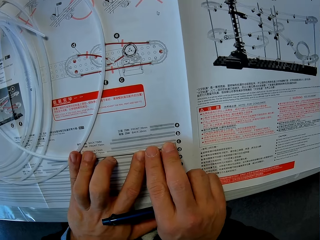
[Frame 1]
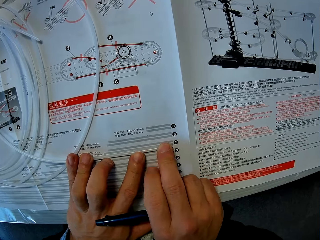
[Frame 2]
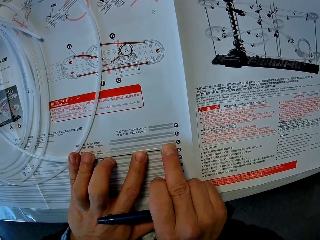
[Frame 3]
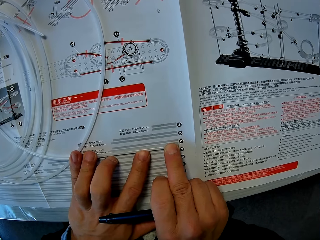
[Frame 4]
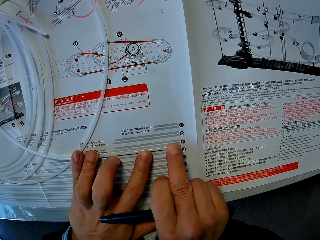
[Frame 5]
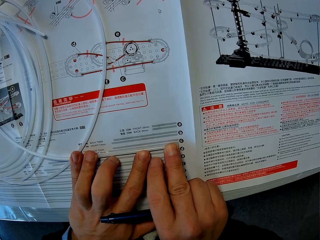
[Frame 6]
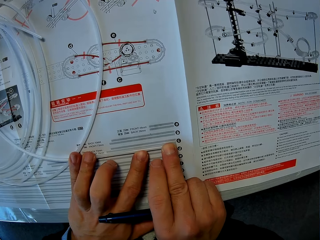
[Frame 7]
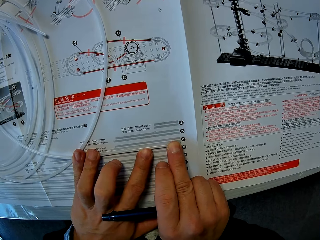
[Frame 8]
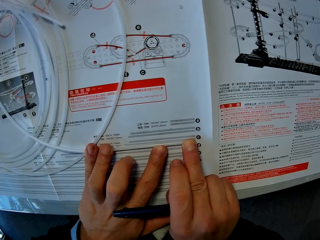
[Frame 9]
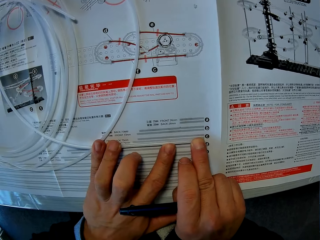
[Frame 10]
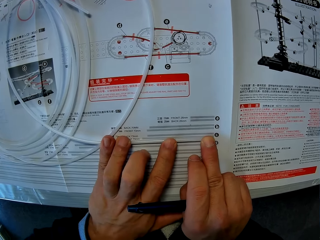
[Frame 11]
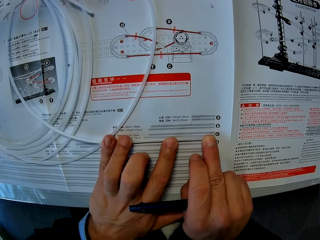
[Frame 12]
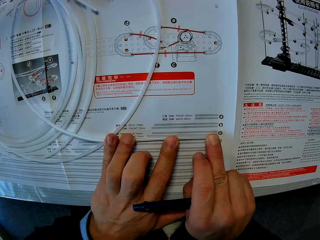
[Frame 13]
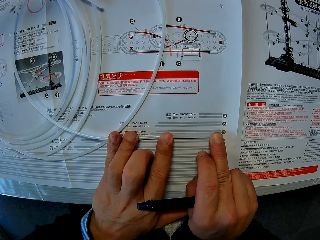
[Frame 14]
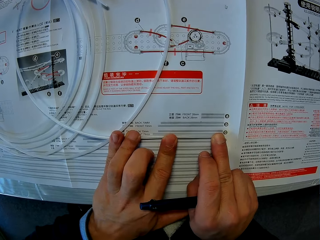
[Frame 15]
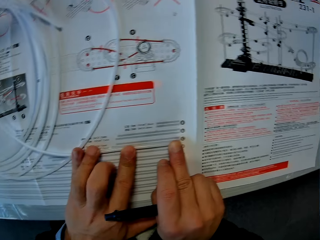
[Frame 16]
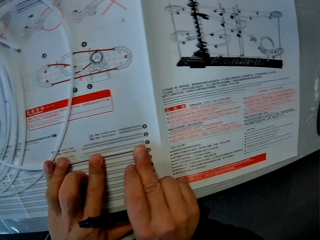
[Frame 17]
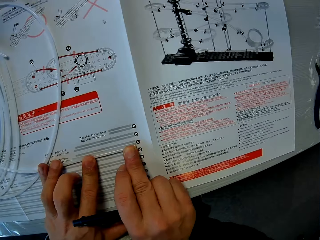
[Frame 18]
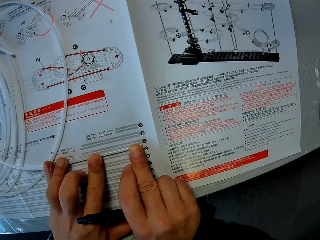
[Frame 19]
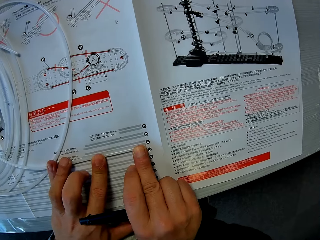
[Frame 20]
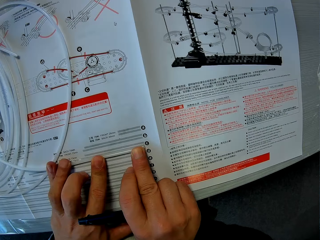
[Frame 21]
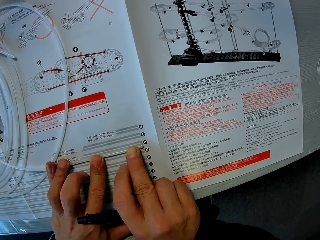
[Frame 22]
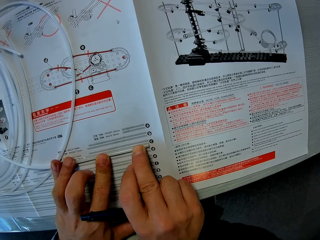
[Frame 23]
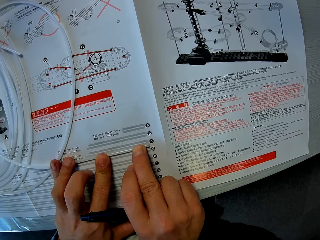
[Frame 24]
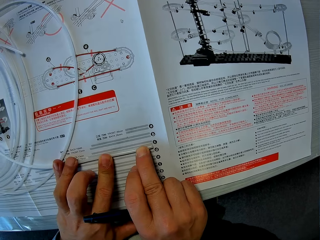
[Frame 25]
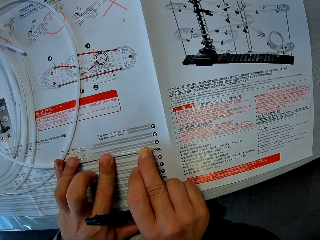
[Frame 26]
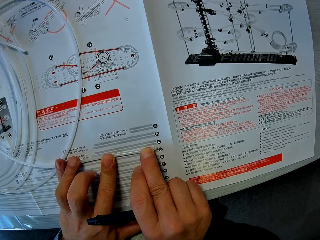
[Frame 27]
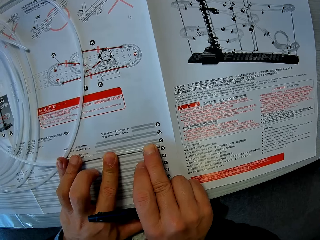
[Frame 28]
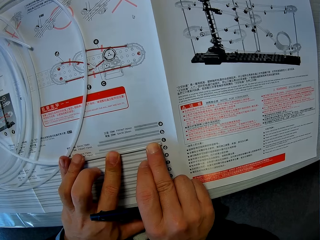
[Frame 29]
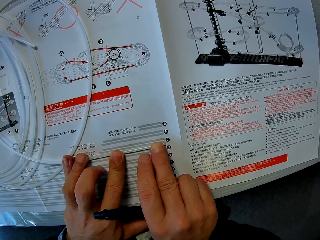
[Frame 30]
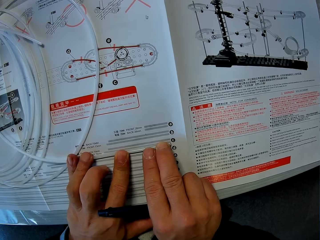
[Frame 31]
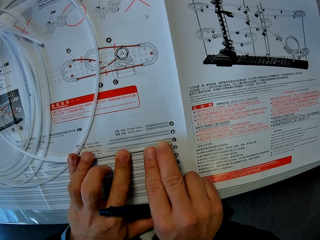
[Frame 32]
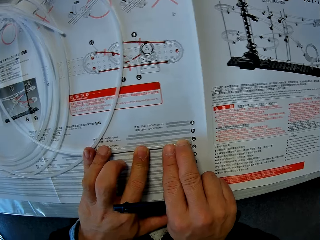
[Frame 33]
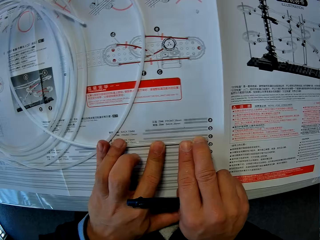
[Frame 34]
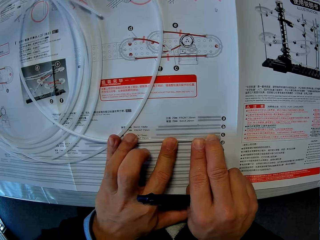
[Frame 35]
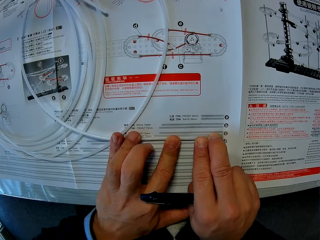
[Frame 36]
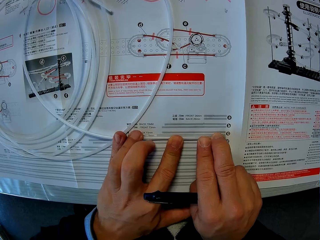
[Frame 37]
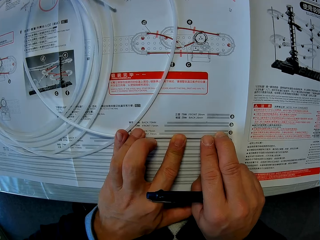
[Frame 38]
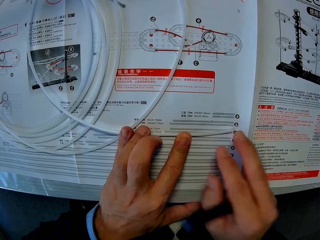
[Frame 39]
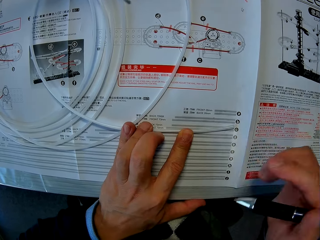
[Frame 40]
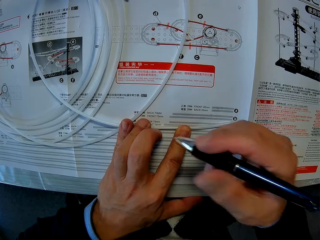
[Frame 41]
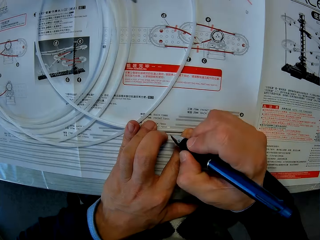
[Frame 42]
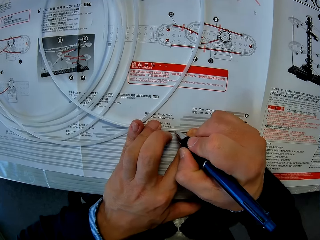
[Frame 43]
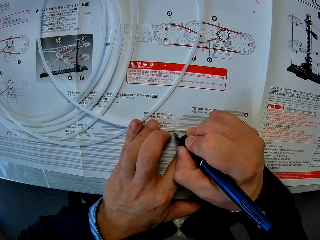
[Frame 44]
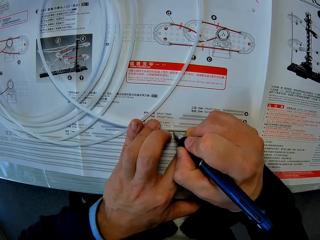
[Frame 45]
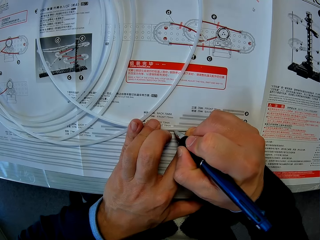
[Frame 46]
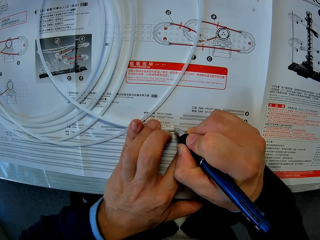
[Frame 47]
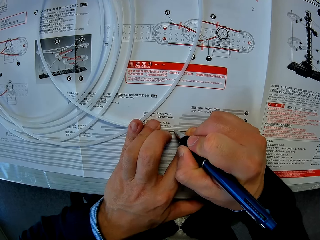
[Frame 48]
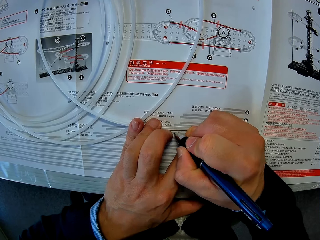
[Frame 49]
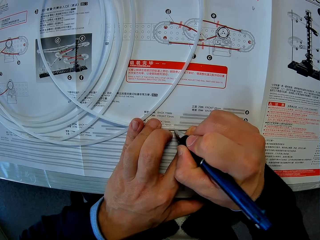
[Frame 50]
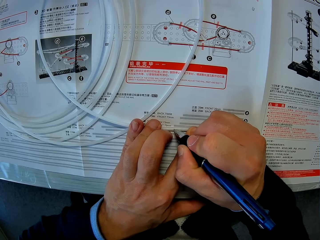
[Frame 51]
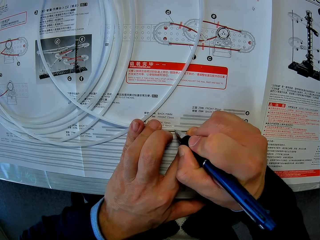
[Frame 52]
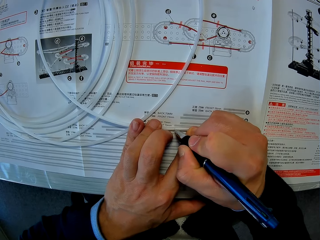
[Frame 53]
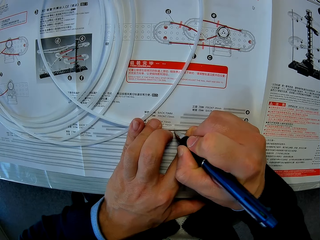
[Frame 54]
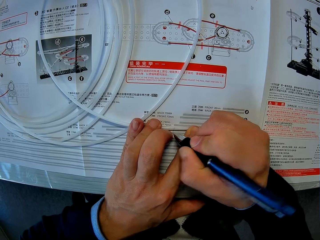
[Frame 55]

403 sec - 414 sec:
The camera wearer marks the cable with the pen.

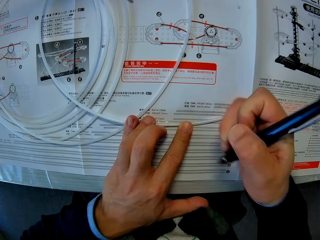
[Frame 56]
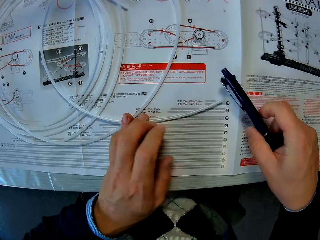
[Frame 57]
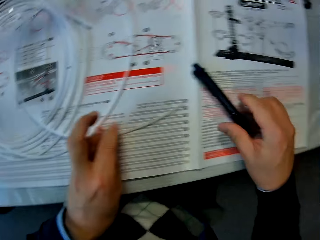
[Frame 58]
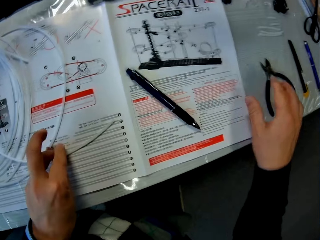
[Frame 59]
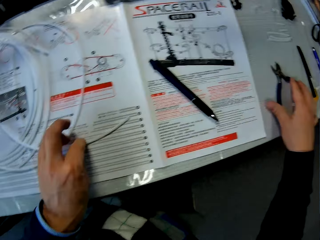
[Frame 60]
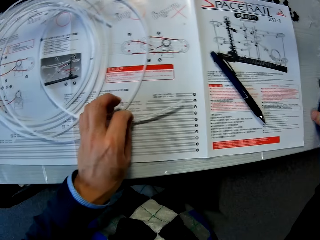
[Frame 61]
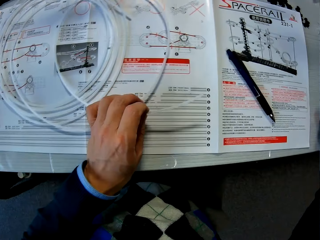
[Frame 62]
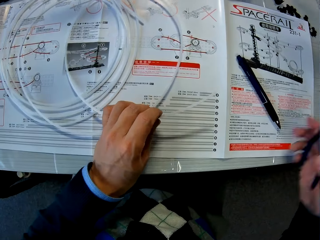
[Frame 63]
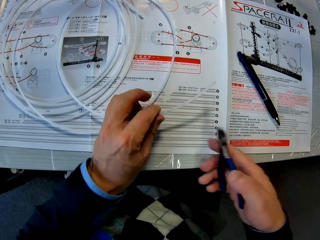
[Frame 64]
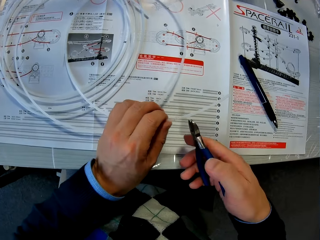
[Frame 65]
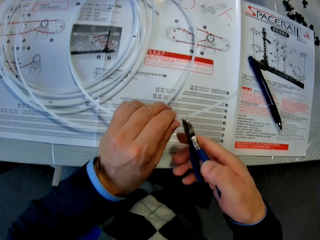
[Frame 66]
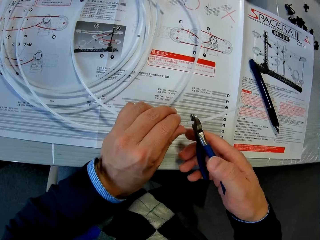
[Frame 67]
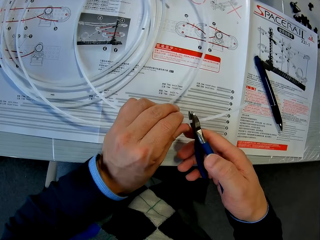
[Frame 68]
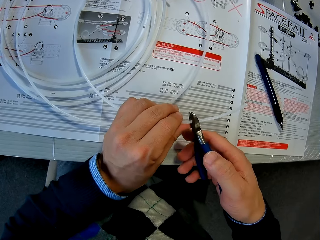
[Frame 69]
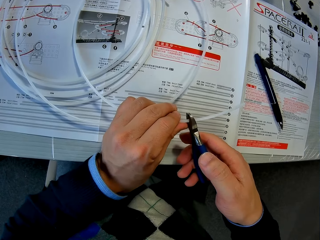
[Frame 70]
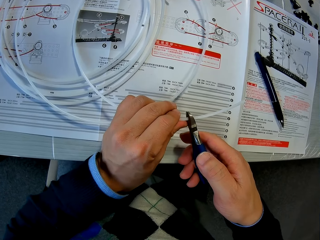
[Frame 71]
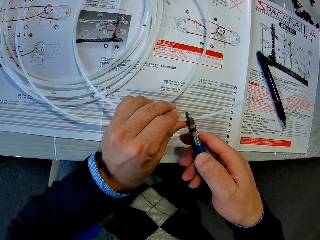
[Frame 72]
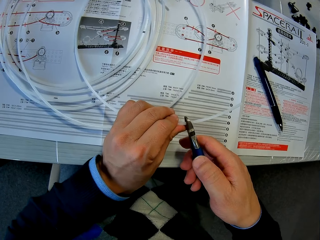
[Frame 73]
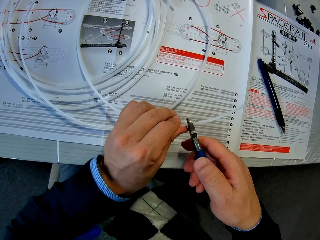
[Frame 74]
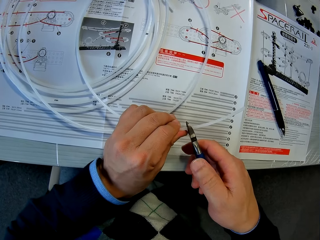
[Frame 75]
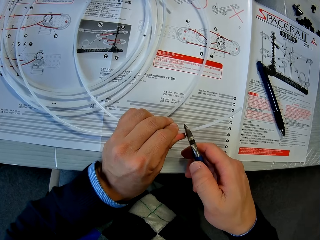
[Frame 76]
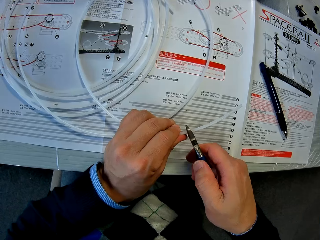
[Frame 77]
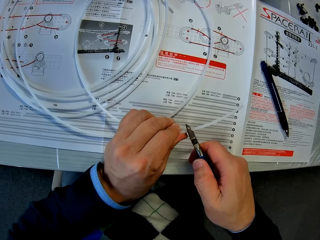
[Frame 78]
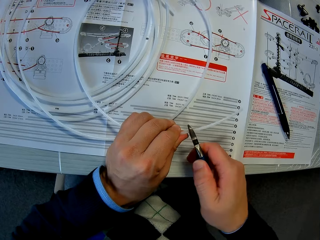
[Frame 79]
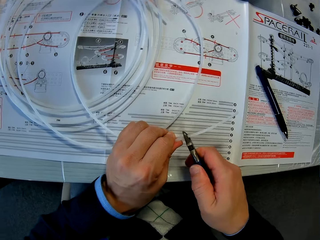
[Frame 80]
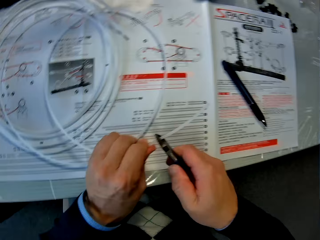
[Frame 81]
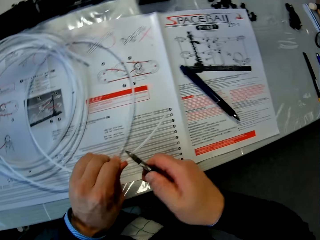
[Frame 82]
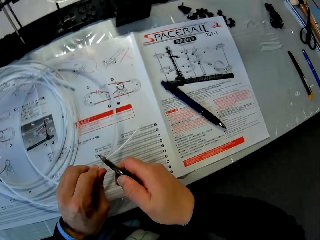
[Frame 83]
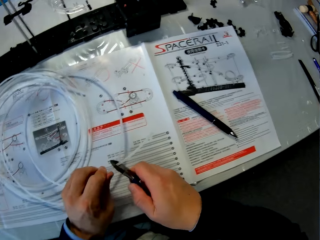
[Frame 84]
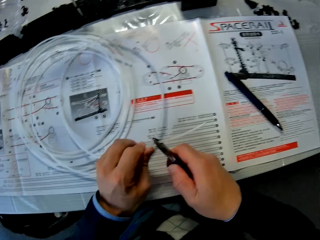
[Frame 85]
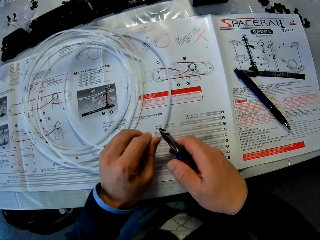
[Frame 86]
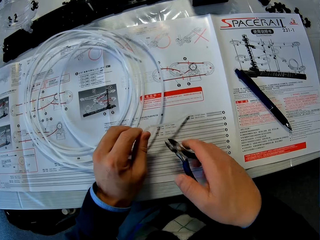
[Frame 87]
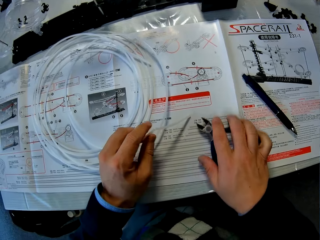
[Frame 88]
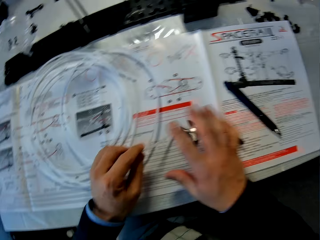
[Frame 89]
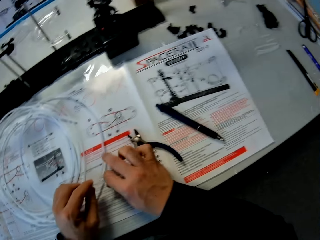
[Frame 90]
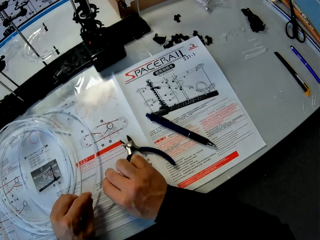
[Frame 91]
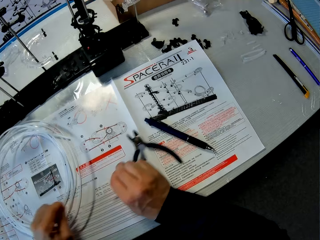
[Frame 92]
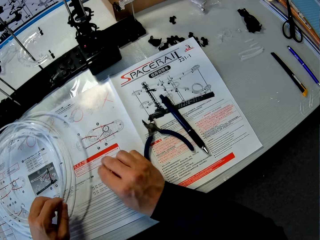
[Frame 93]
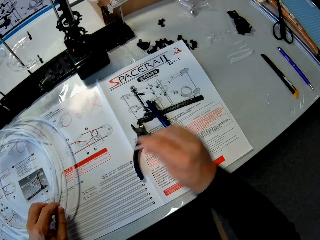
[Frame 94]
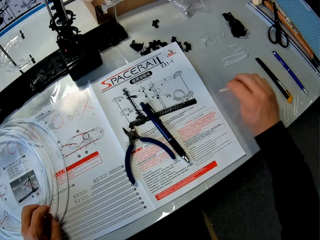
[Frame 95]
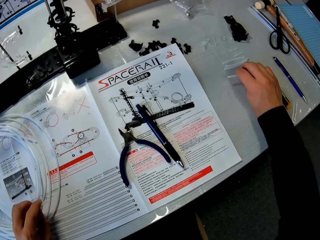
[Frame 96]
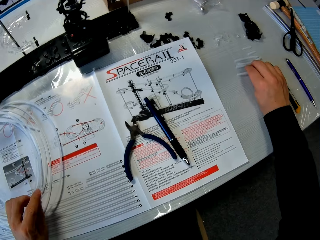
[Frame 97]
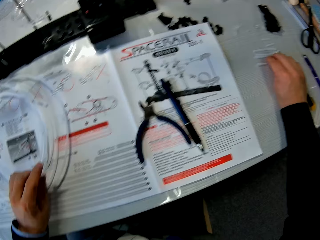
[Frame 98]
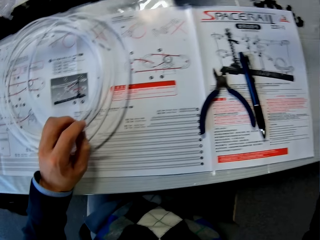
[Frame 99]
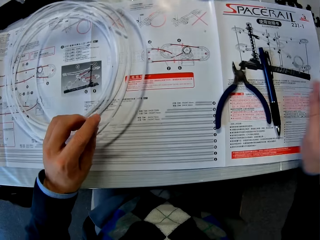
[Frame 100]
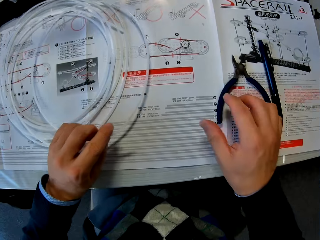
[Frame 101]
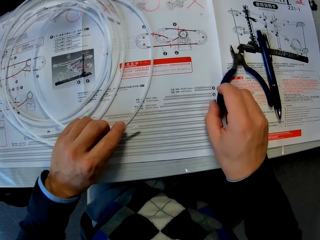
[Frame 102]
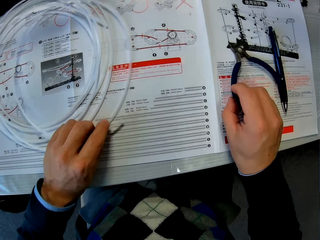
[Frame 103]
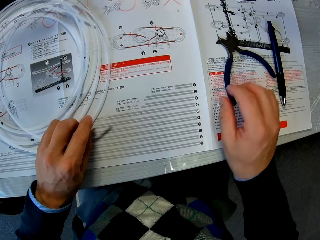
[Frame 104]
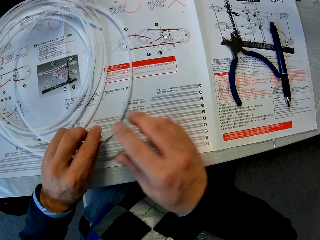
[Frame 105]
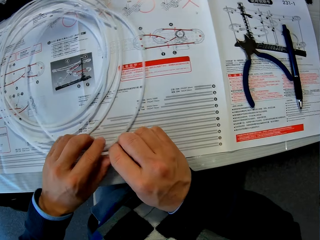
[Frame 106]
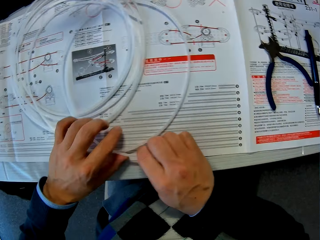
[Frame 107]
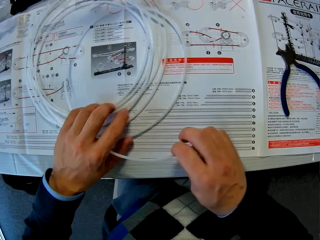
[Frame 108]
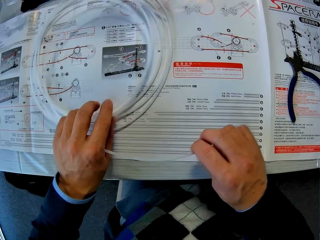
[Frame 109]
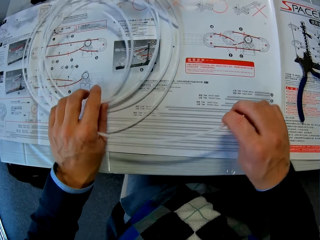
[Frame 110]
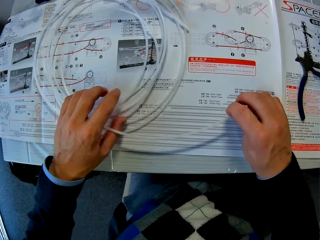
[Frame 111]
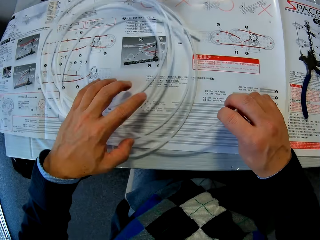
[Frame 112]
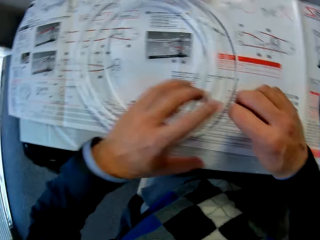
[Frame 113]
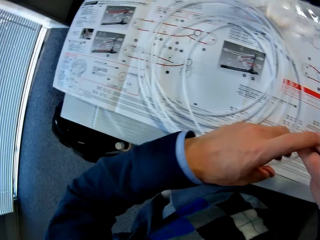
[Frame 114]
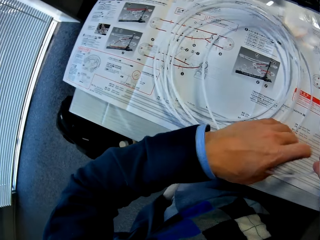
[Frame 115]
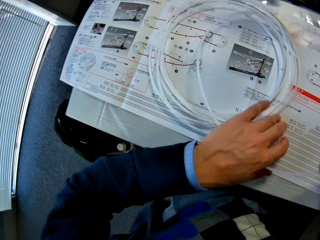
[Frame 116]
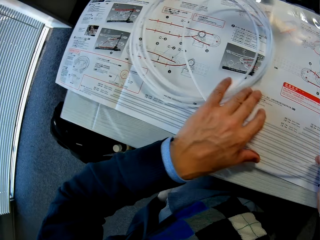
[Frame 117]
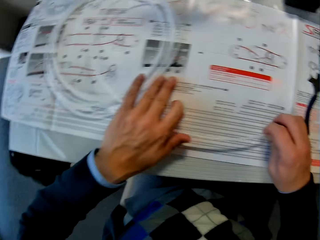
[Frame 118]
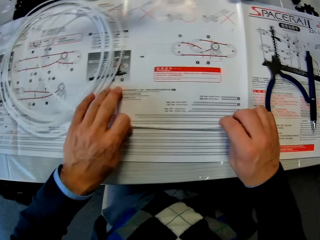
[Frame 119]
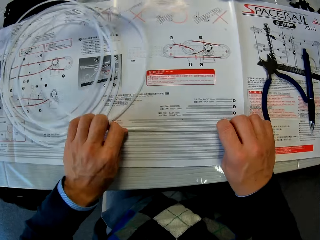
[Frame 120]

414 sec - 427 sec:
The camera wearer puts down the pen and picks up the pliers. They cut the cable with the pliers. They toss the pliers. They pull out the cut cable. They pull the cable apart. They put down the cut cable on the table. They push the pliers slightly to the side. They adjust the longer cable piece on the paper.
